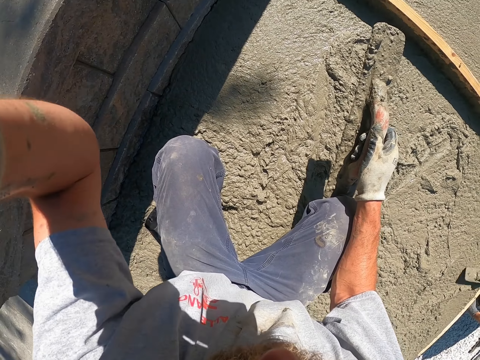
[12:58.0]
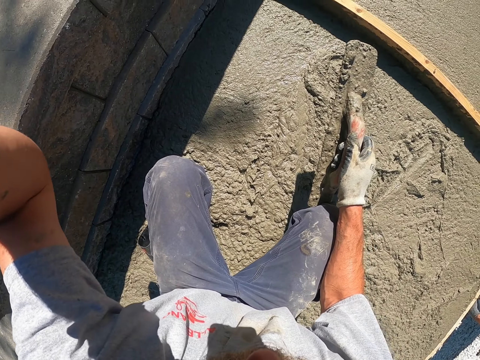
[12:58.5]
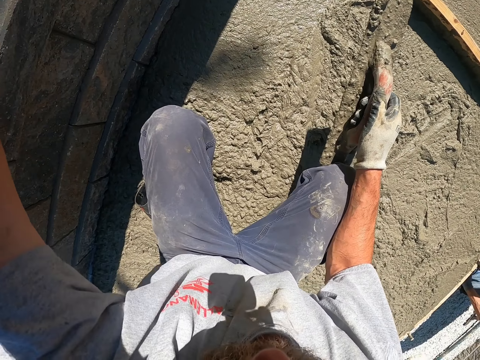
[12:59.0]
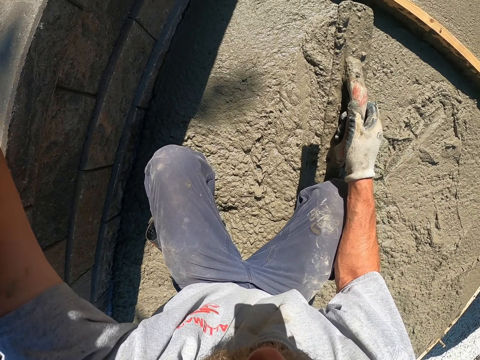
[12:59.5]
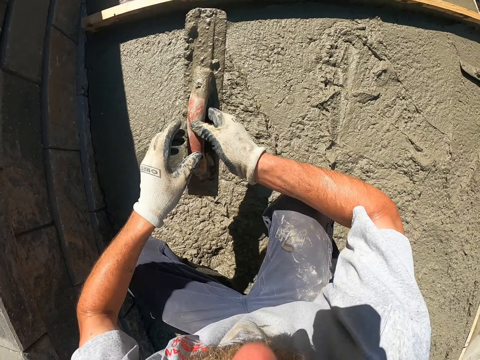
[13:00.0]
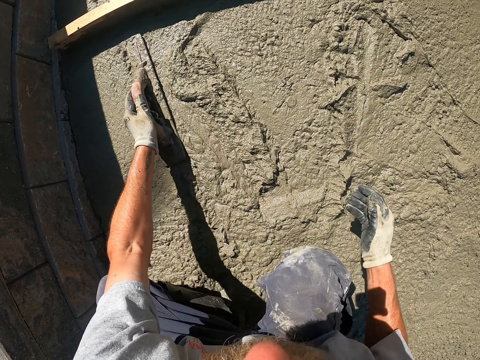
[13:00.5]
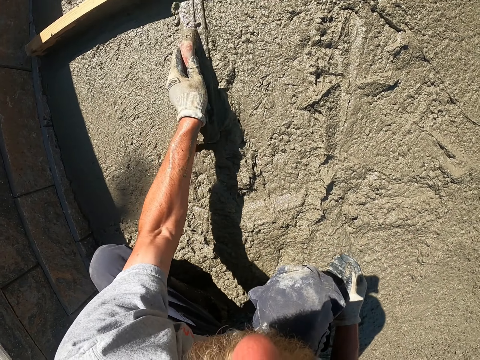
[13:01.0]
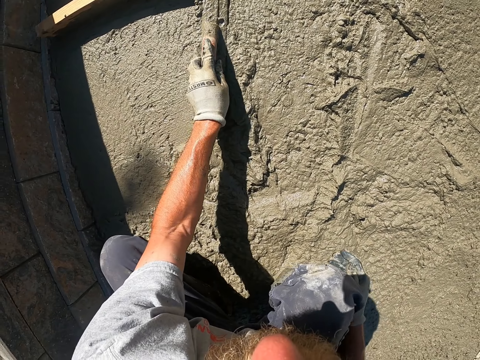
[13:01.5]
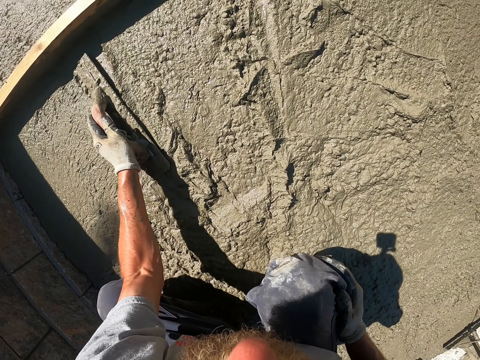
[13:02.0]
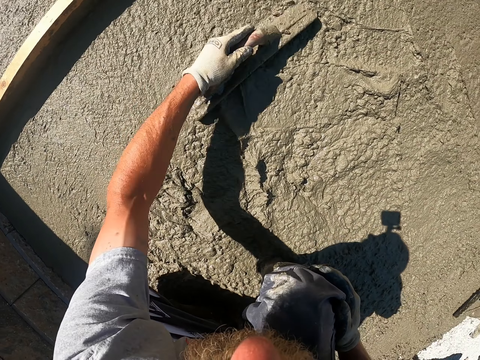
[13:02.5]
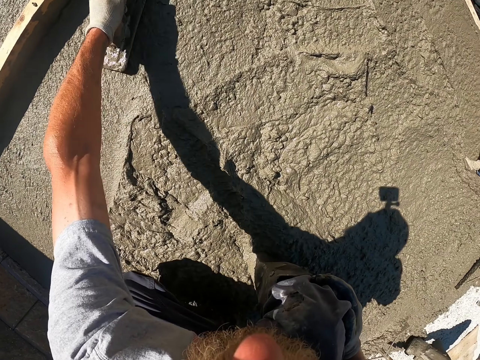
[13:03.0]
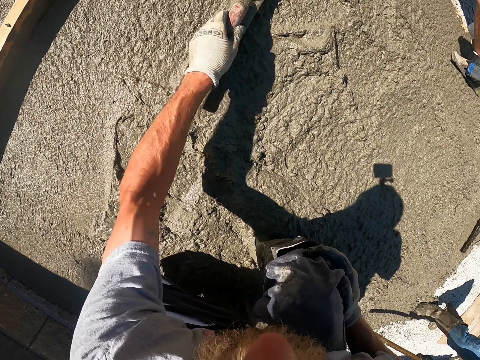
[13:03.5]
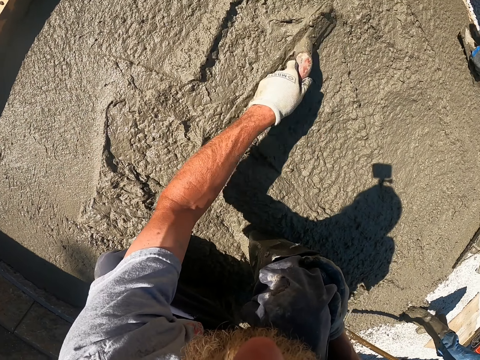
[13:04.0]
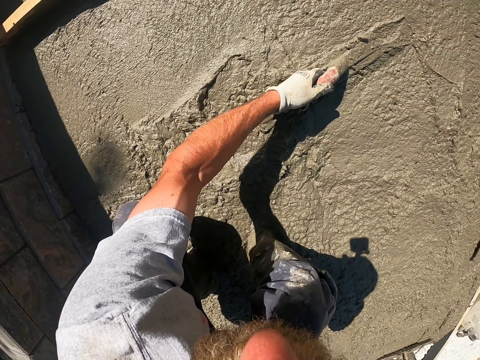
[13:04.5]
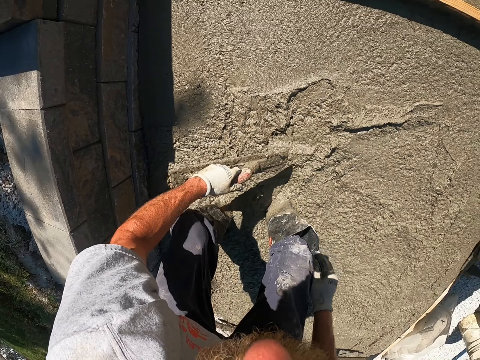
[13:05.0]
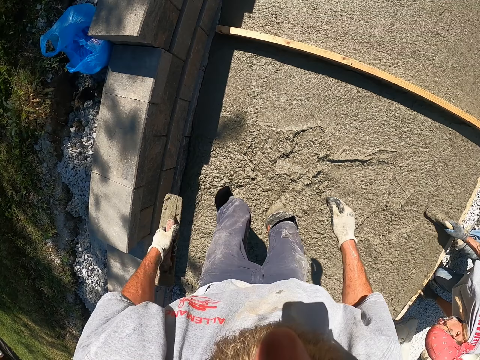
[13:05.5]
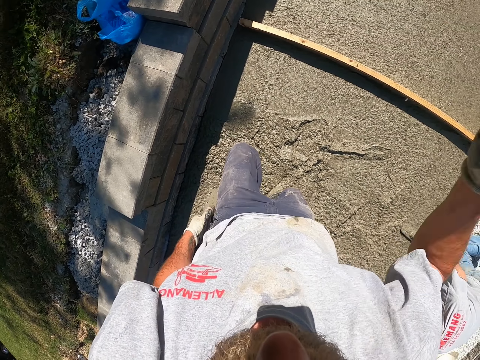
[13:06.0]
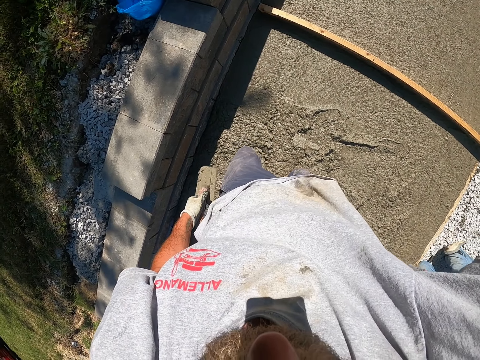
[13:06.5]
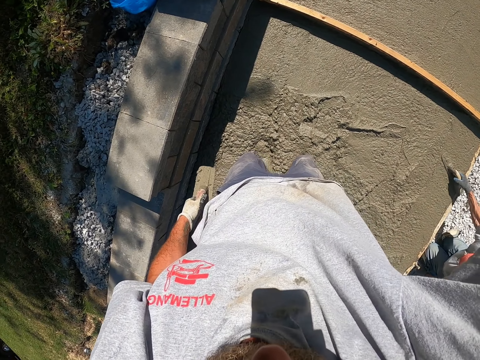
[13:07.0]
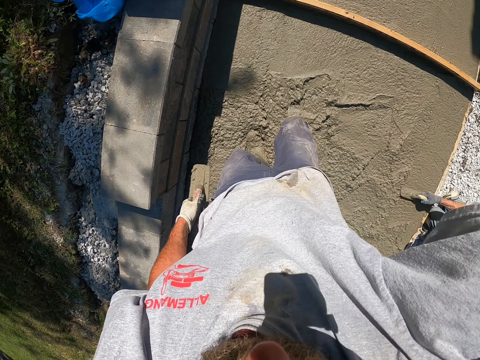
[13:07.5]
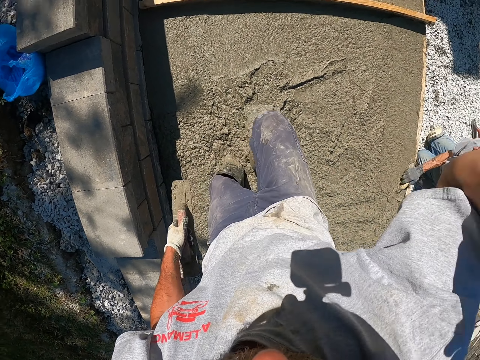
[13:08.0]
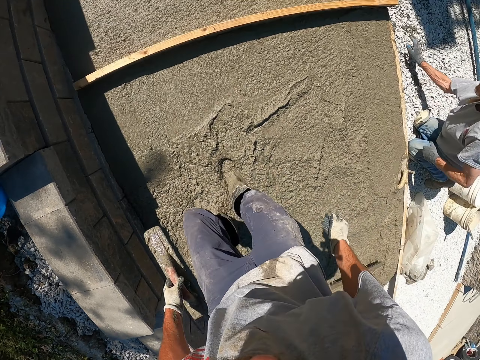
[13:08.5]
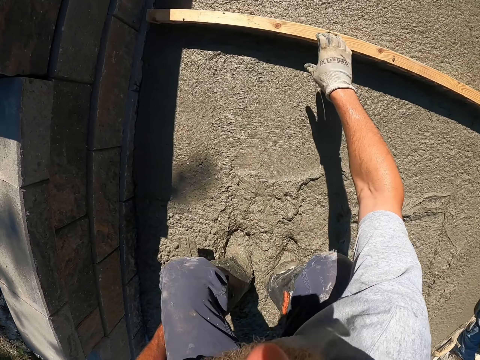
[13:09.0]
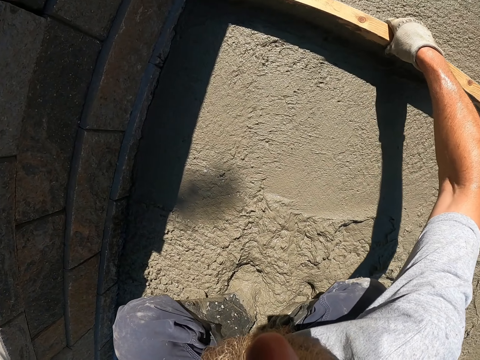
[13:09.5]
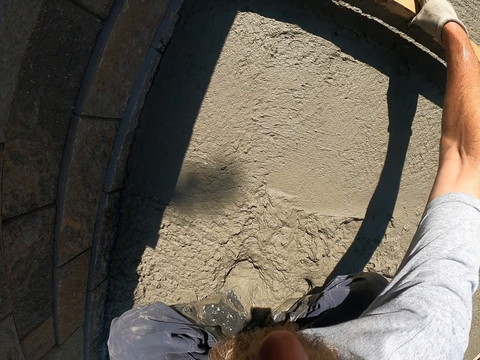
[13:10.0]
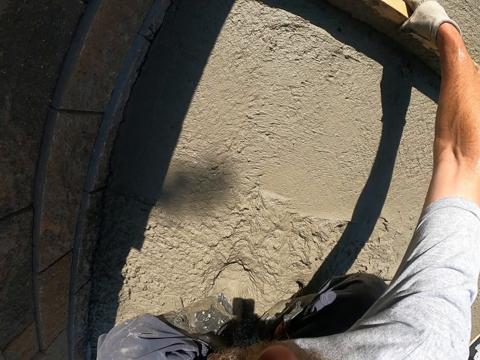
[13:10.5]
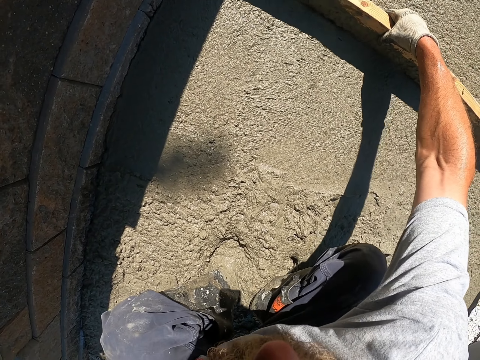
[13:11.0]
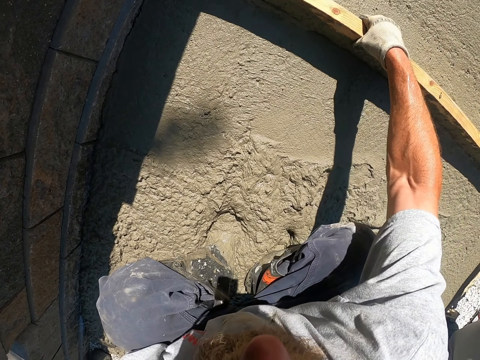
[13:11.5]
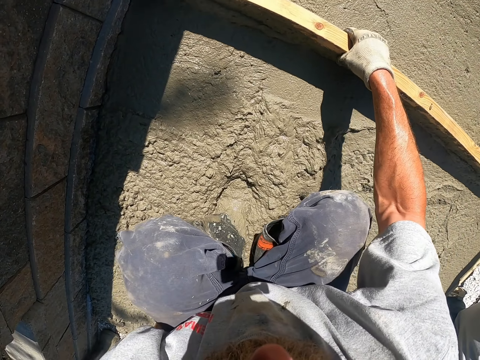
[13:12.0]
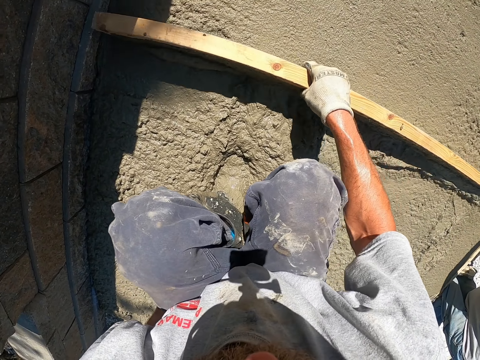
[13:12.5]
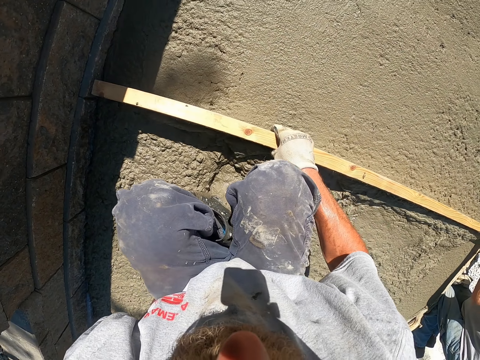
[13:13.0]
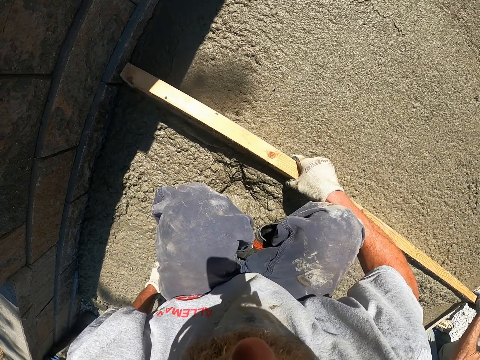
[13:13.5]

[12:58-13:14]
The camera wearer flattens the cement using a screed. They flatten the cement using timber.

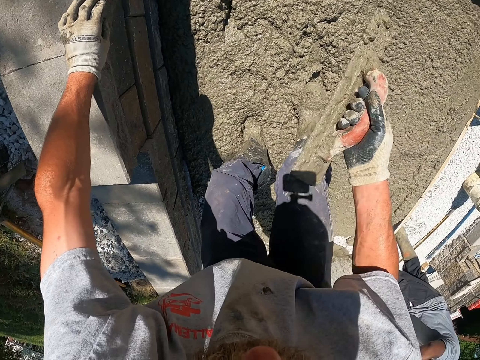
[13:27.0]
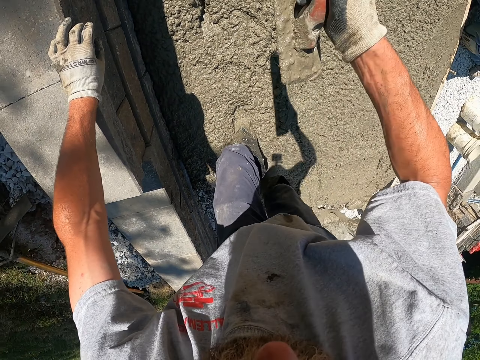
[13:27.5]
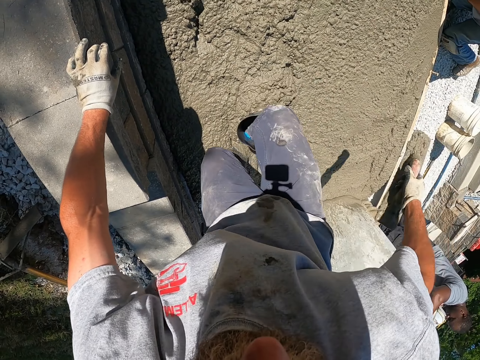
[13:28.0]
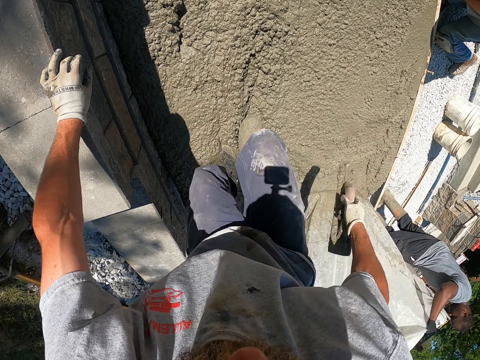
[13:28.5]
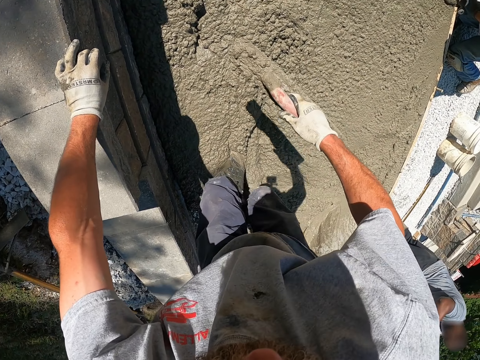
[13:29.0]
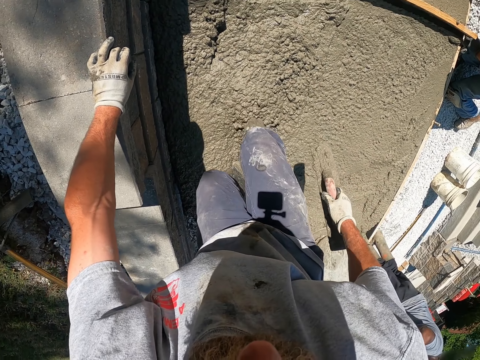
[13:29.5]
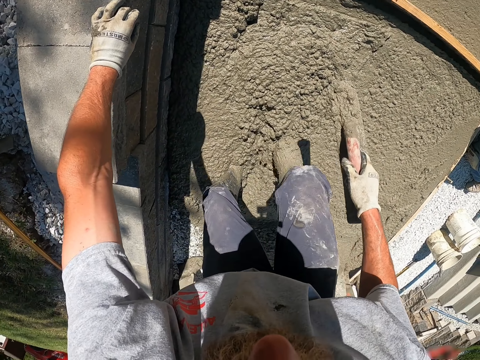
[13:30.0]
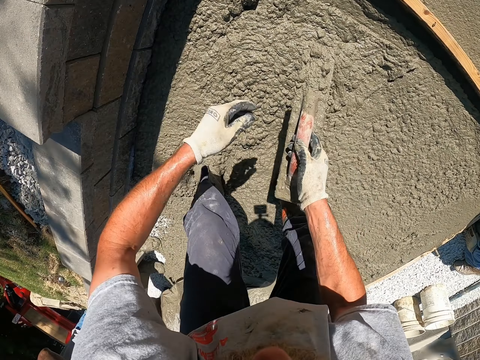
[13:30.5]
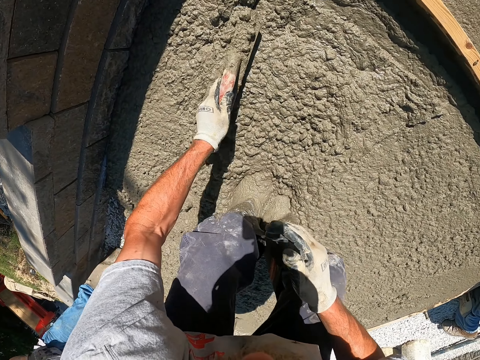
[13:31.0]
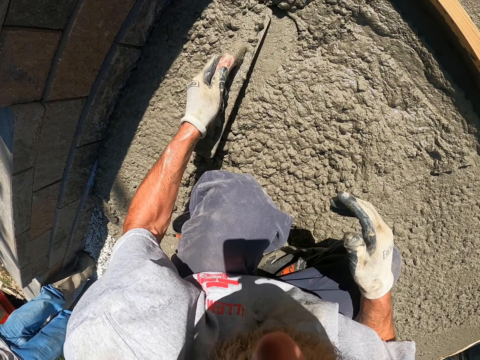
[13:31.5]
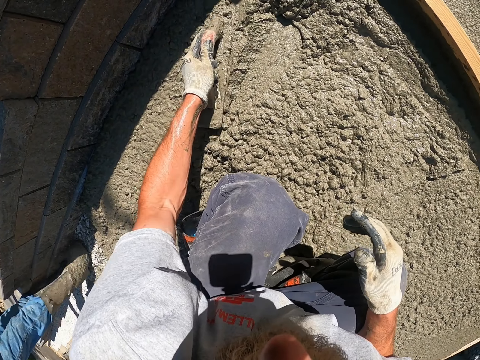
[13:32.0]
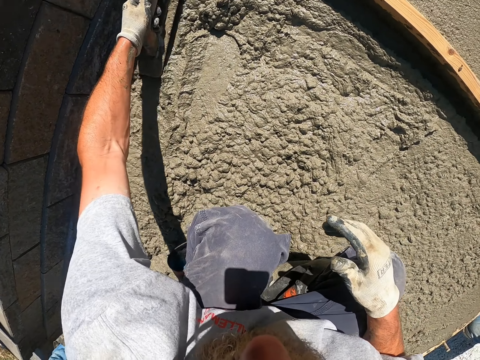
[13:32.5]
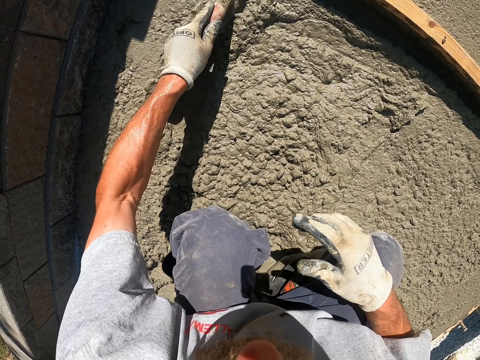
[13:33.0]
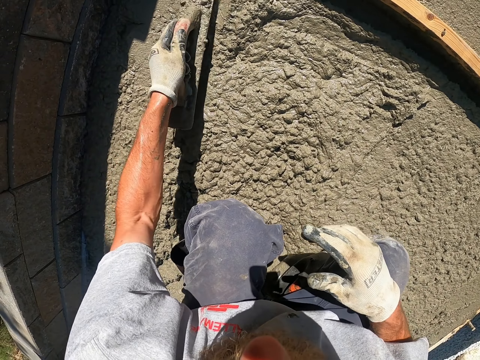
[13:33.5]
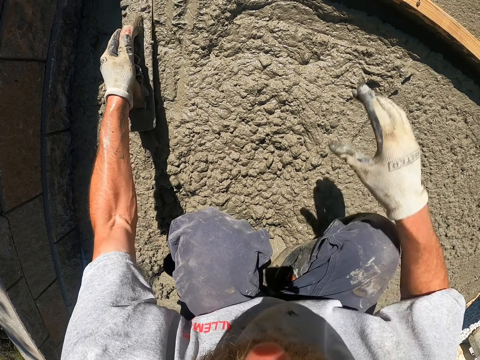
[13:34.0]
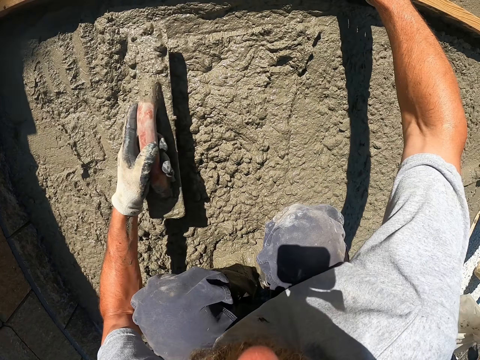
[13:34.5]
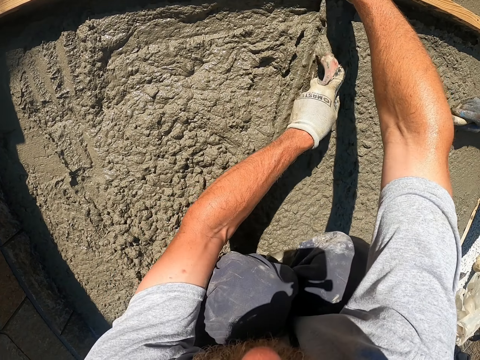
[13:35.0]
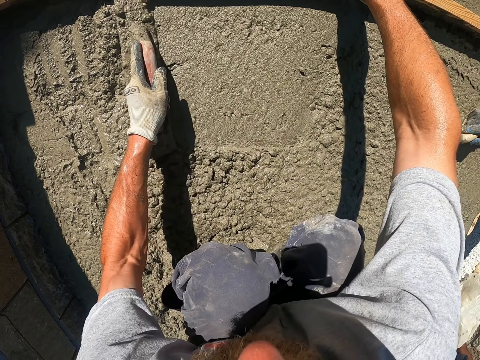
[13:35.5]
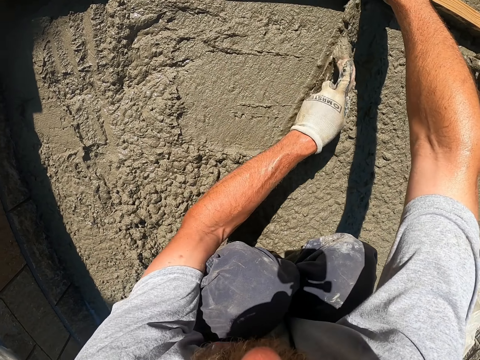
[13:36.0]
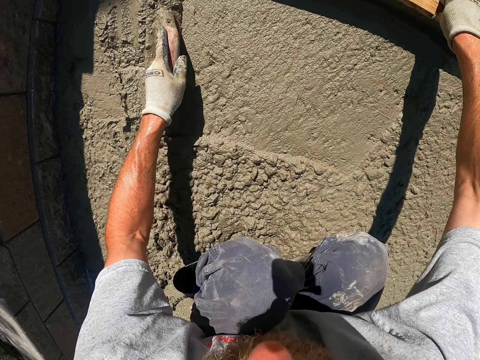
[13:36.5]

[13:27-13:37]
The camera wearer spreads the cement with legs. They spread the cement using the screed.
